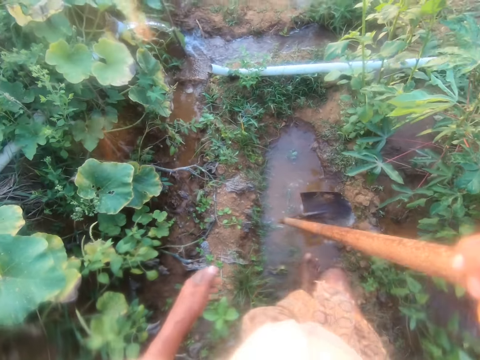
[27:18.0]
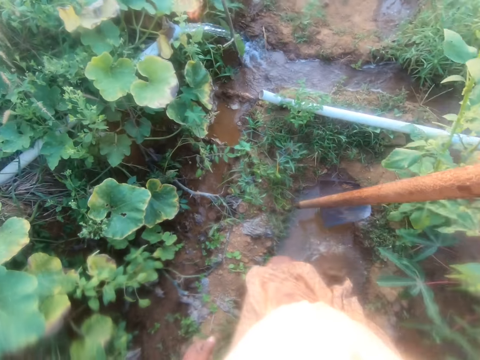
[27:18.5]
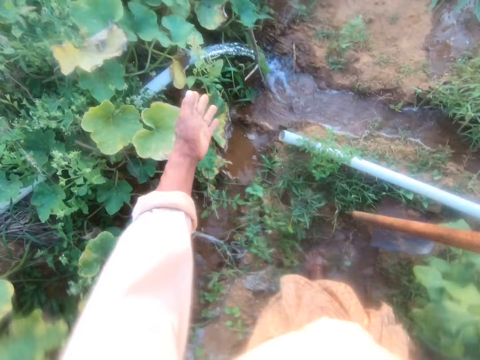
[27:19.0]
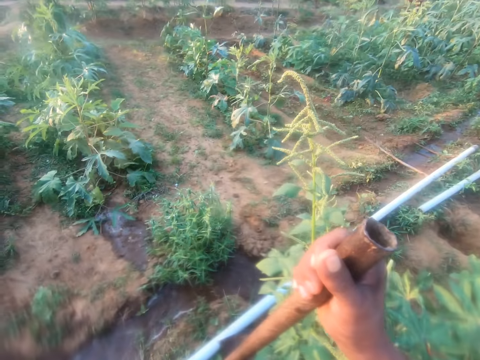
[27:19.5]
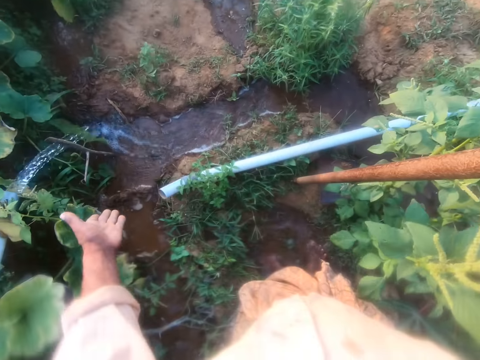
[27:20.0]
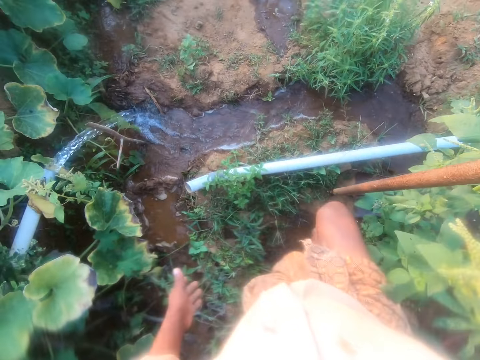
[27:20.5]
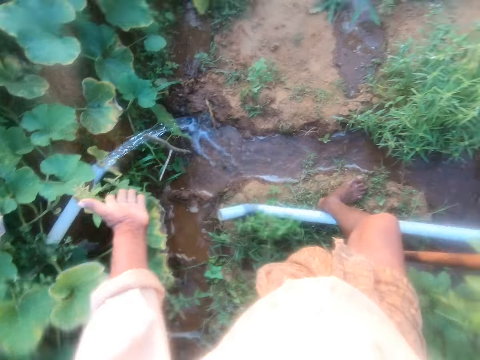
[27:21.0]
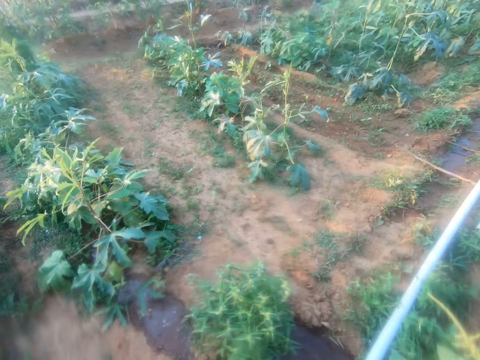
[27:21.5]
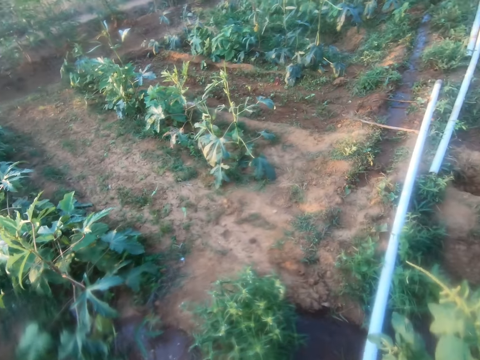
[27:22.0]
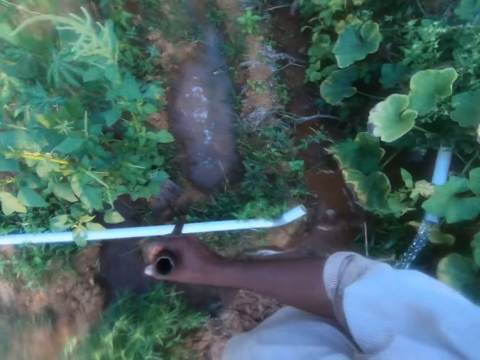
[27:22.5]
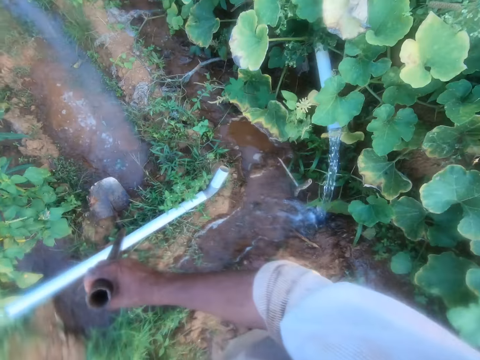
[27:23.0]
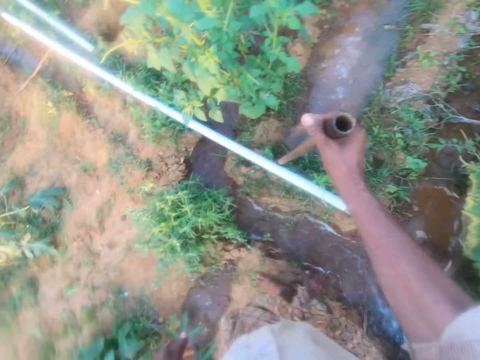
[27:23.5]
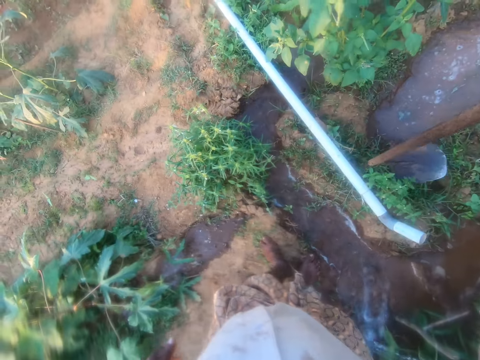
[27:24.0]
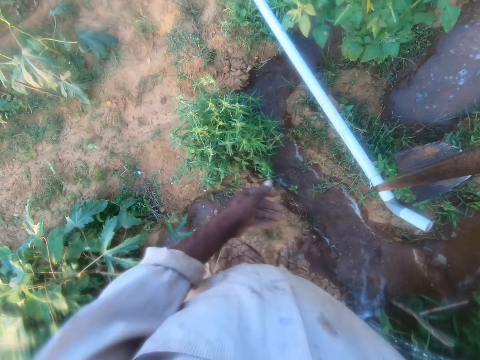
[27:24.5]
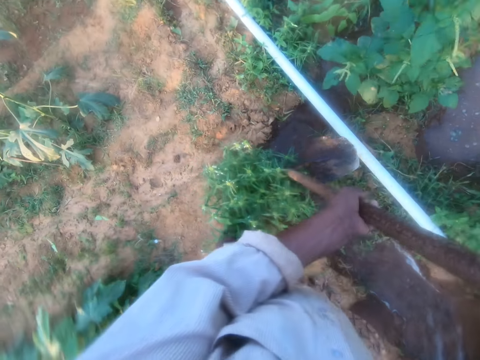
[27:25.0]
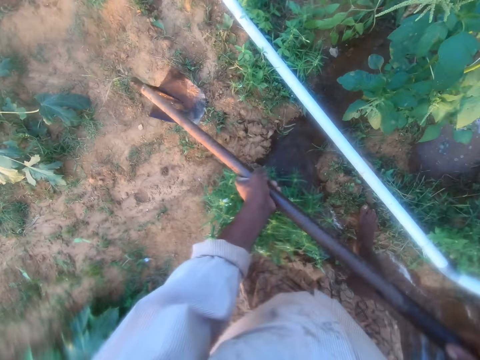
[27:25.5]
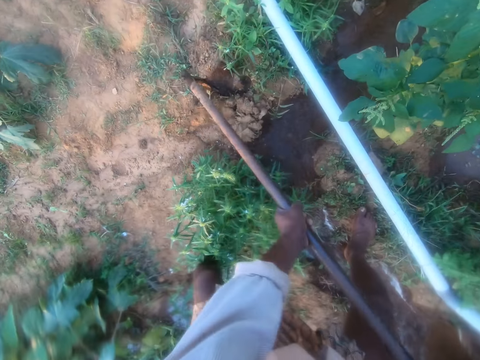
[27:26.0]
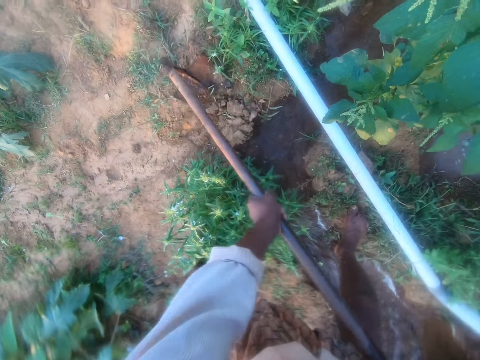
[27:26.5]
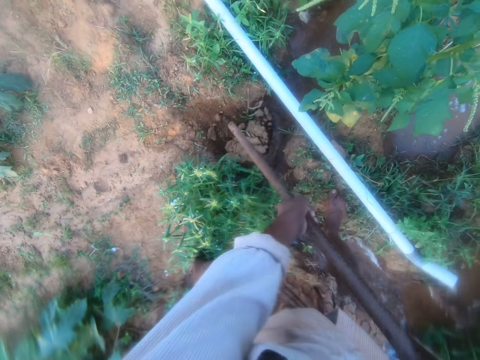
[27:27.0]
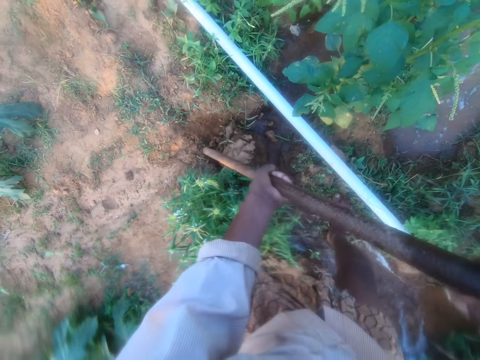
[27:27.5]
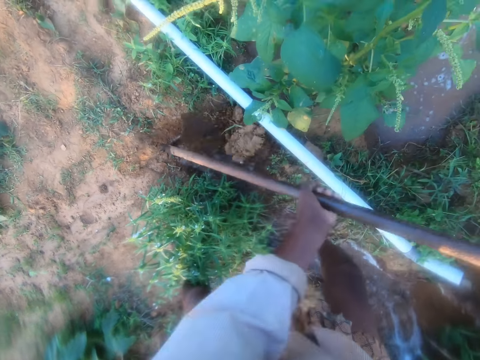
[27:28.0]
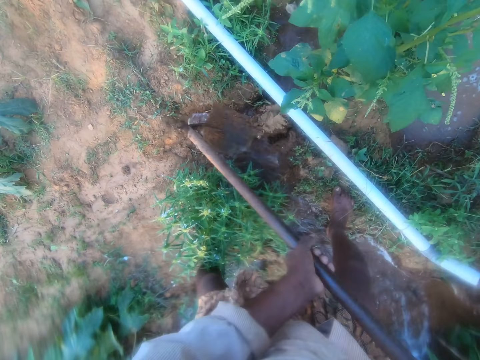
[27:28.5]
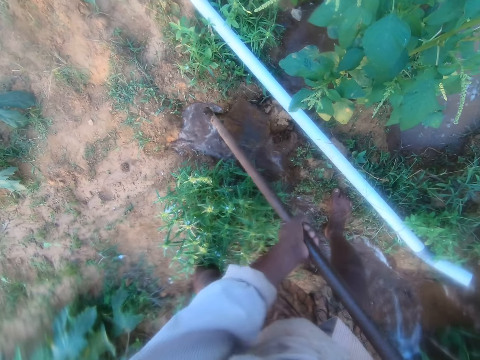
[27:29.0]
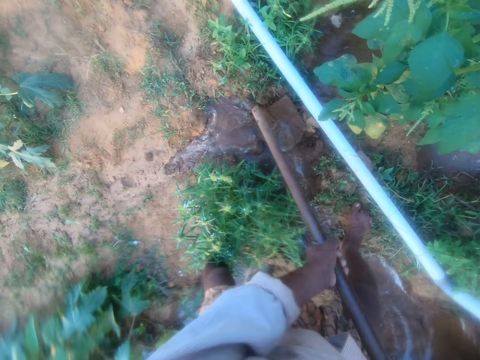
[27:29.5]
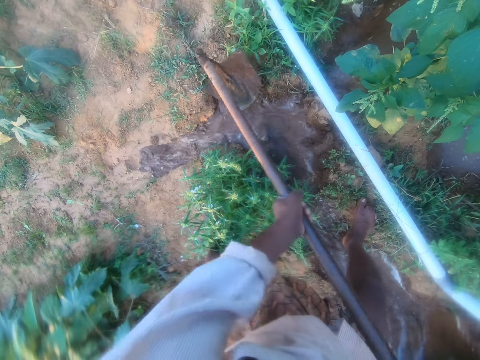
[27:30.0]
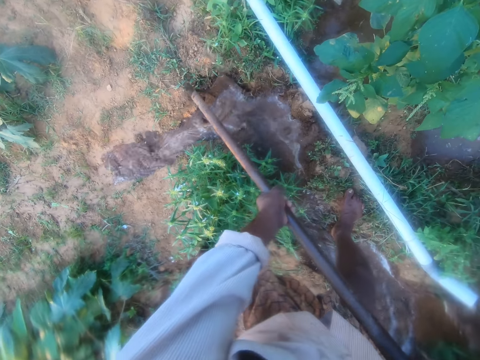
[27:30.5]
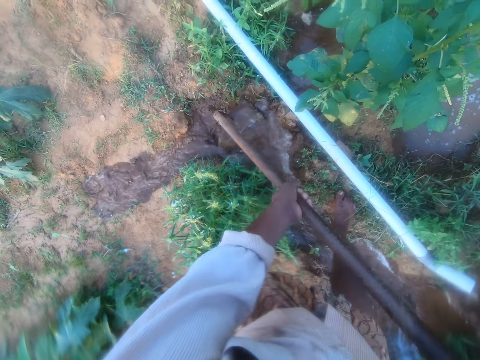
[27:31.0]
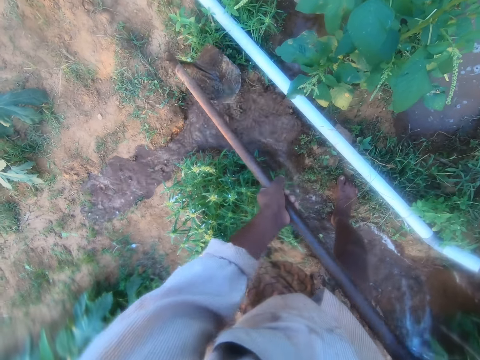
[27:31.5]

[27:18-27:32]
The camera wearer walks around the garden with a hoe. They move a hand. They look around the garden. They hold the hoe with hands. They dig with the hoe.

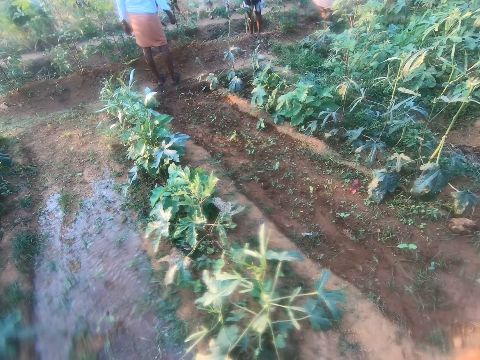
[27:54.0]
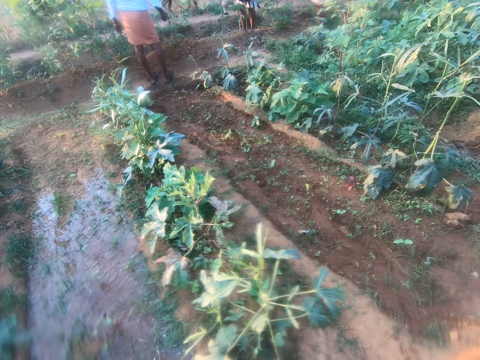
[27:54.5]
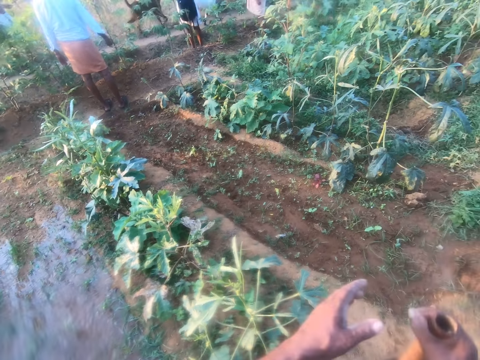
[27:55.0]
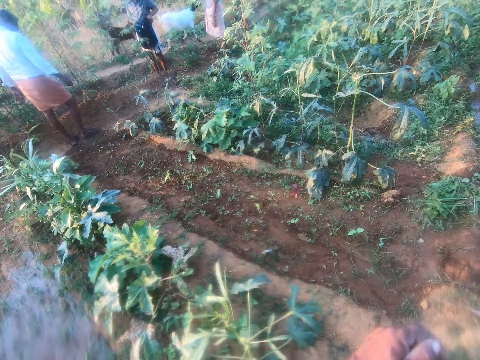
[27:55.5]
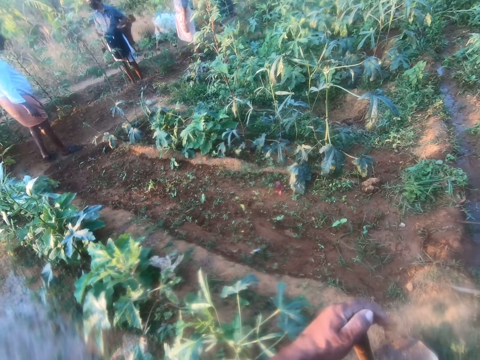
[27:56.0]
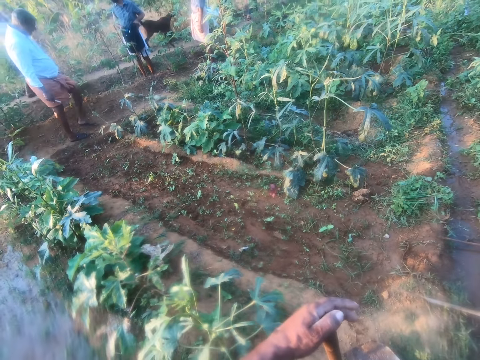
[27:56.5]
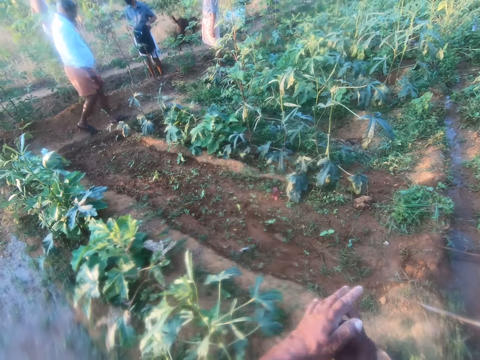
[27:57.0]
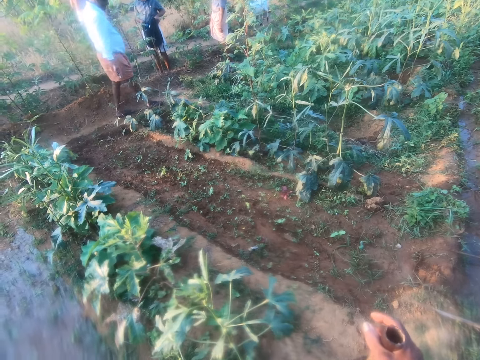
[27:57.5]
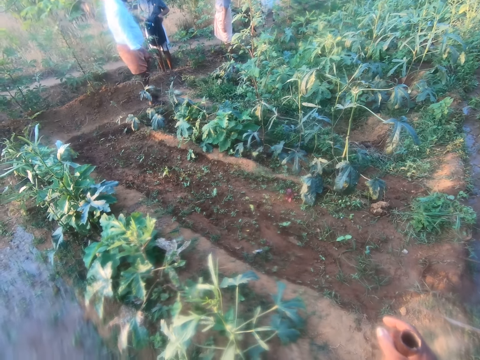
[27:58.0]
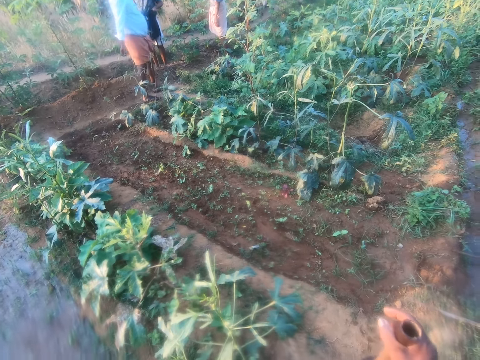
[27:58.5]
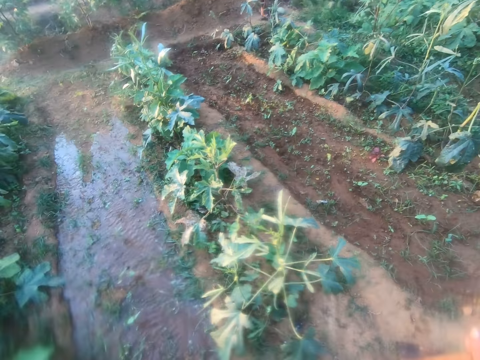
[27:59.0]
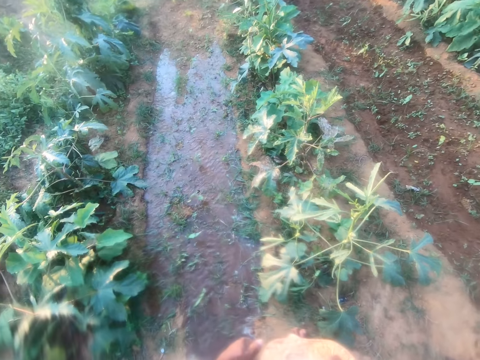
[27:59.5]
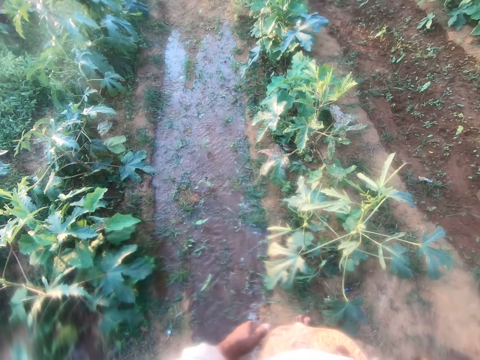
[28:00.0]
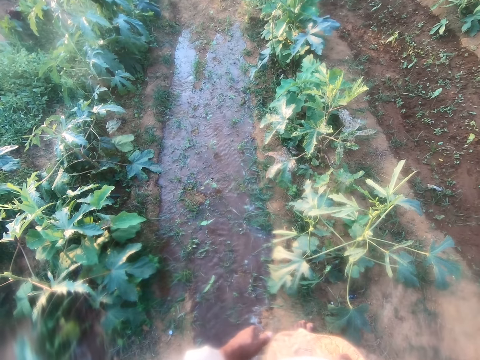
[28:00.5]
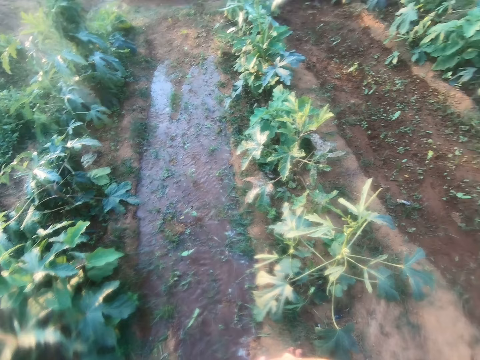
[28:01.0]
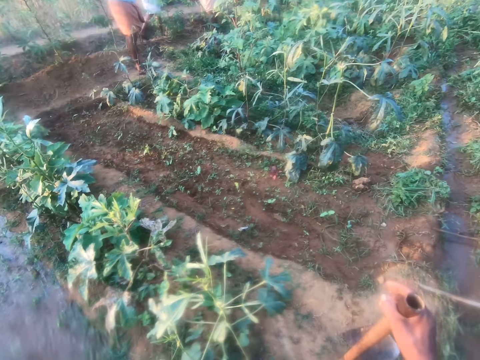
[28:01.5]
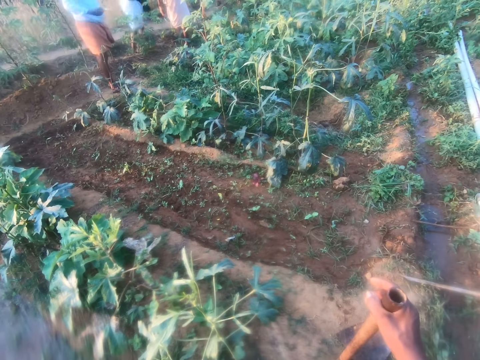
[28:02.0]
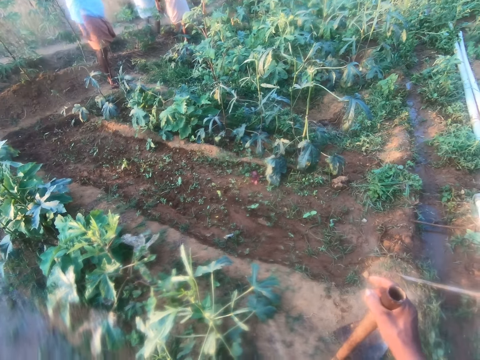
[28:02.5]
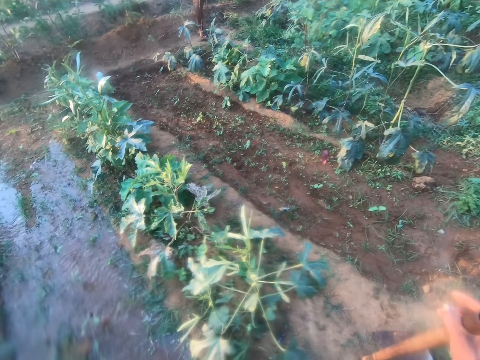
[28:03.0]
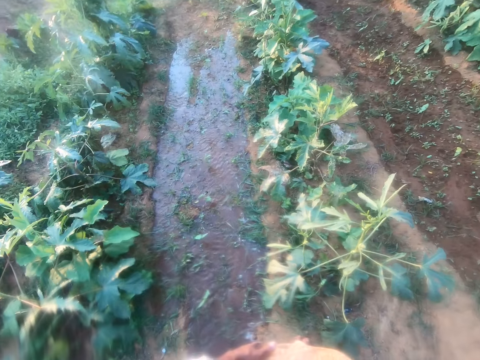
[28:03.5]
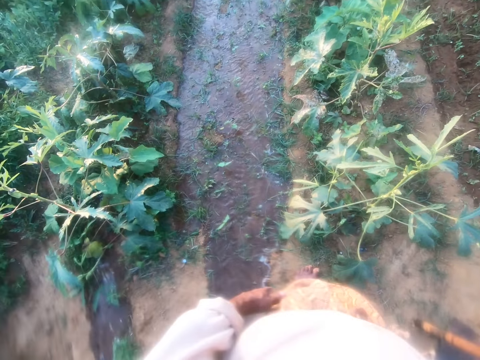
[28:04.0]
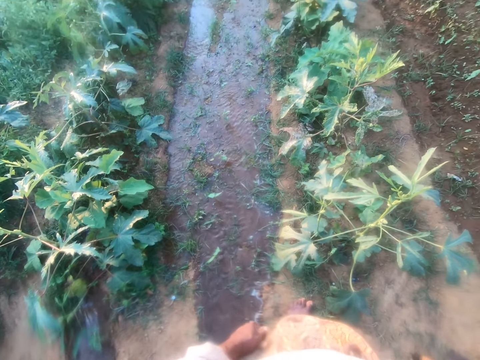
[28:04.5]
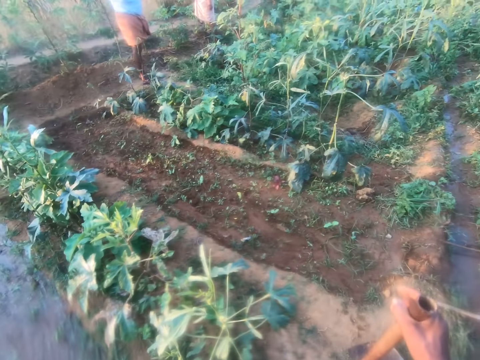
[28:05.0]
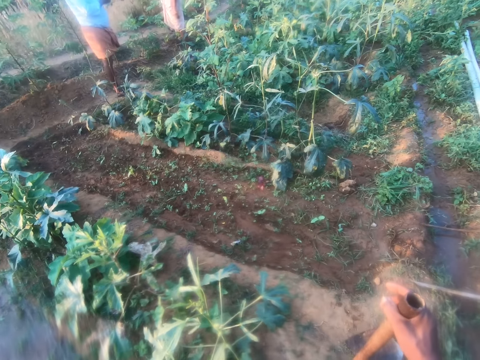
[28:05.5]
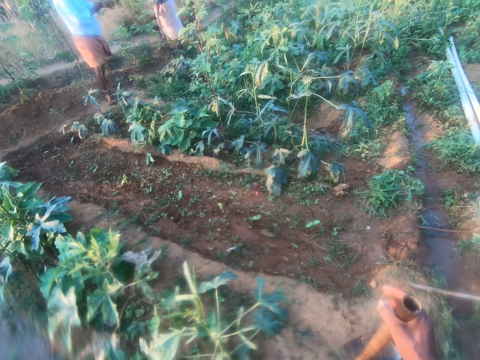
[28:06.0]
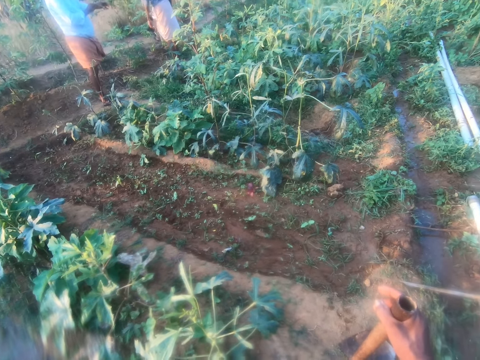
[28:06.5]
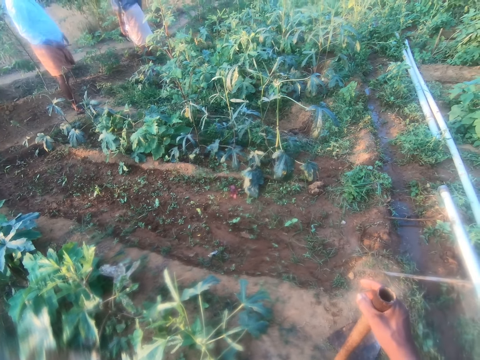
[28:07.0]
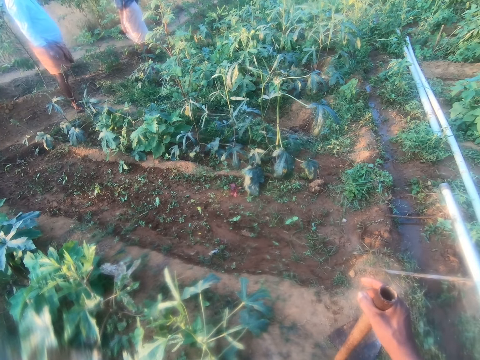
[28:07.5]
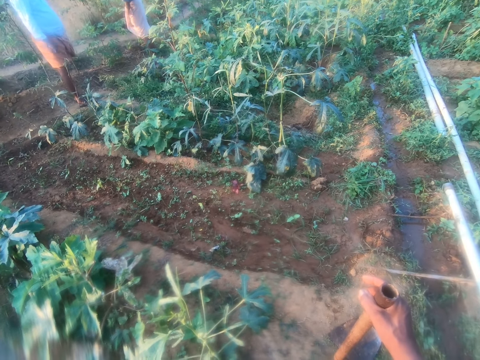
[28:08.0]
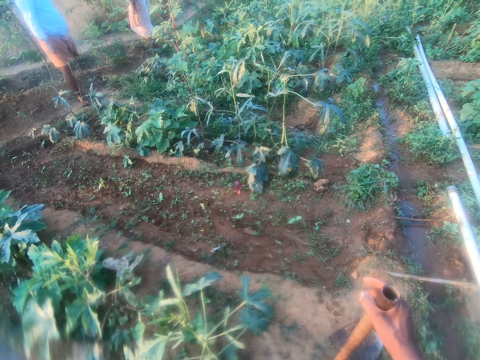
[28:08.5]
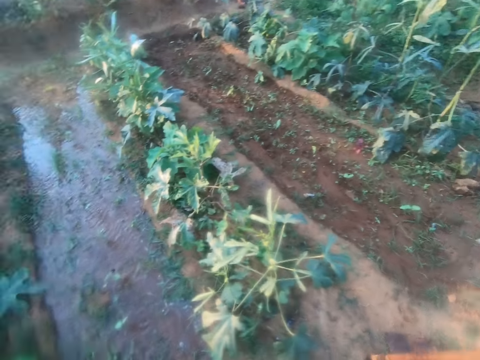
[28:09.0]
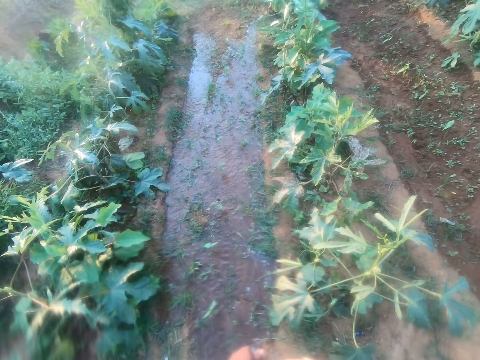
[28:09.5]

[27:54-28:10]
The camera wearer holds a hoe with hands. They hold the hoe with a hand. They look at the plants. They look around the garden.
